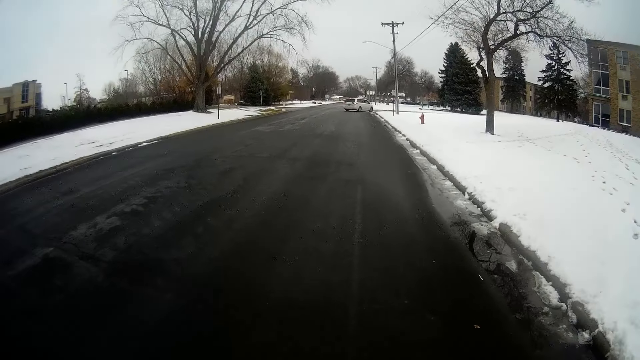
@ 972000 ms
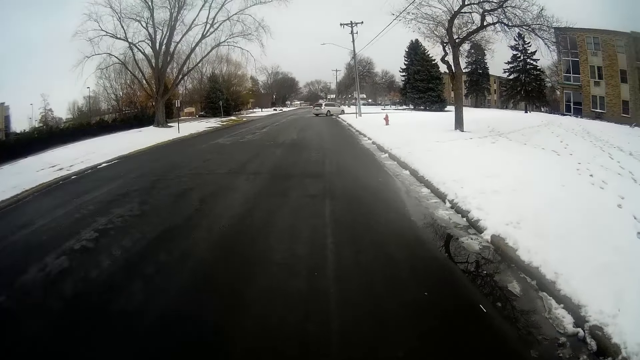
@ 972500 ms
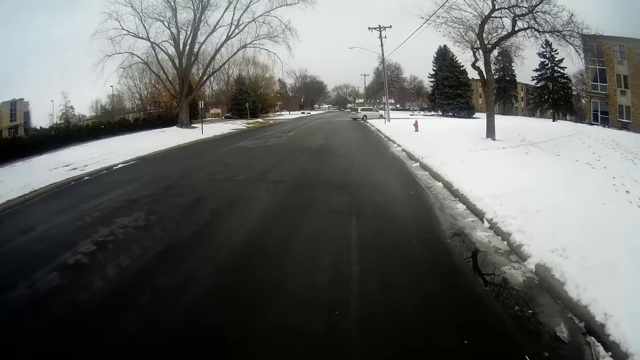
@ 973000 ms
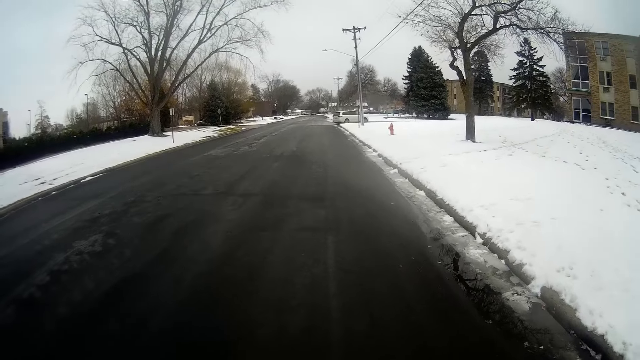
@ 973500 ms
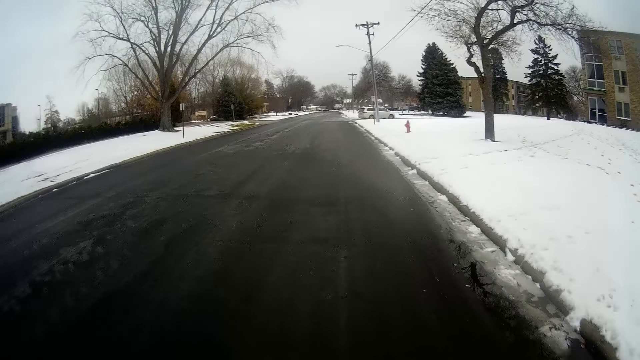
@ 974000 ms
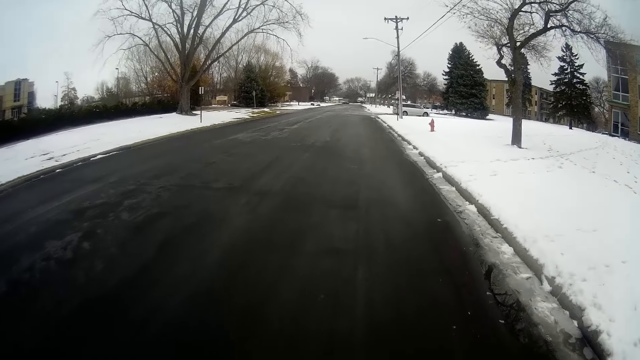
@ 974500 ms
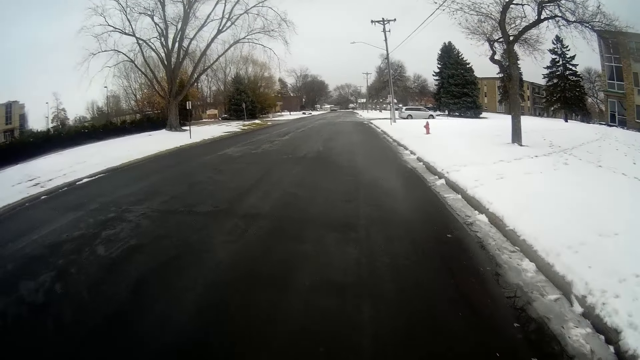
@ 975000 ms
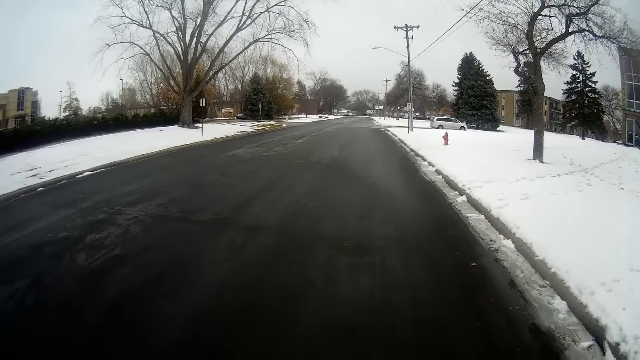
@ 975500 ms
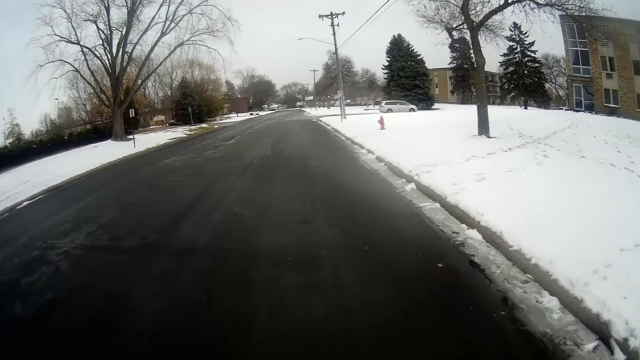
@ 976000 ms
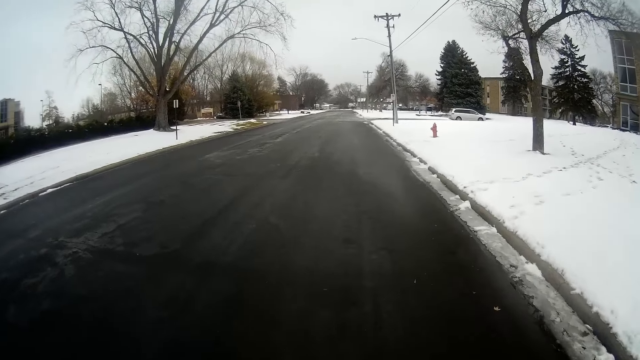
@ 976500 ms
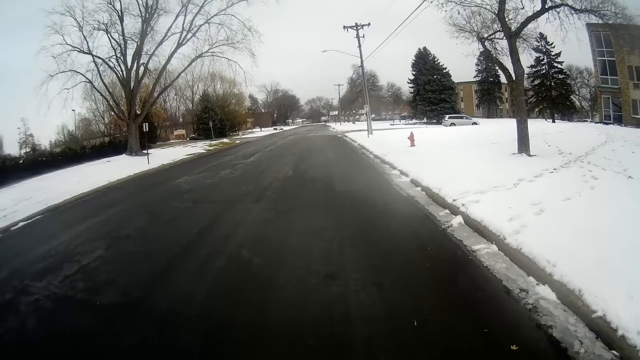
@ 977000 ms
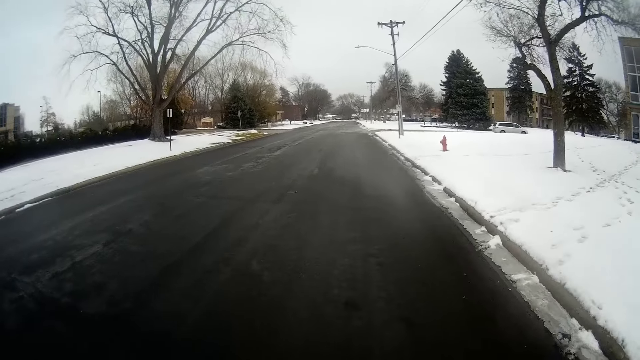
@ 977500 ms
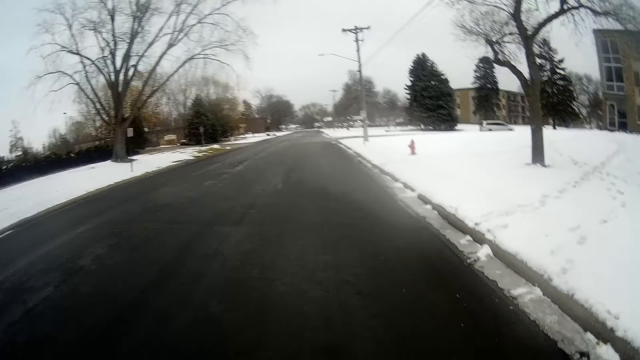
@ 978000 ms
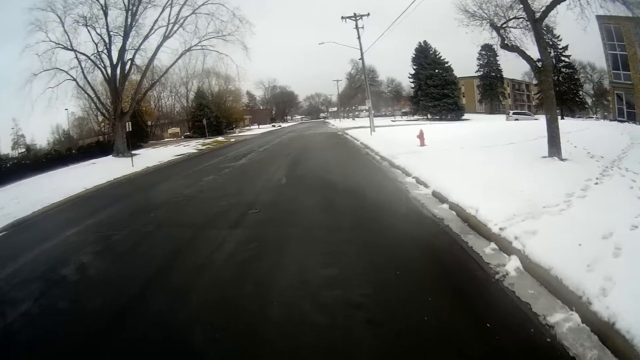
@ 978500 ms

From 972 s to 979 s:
The car turns right at a junction ahead of the camera wearer.

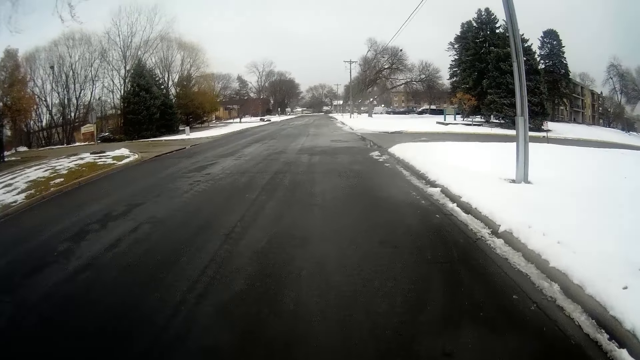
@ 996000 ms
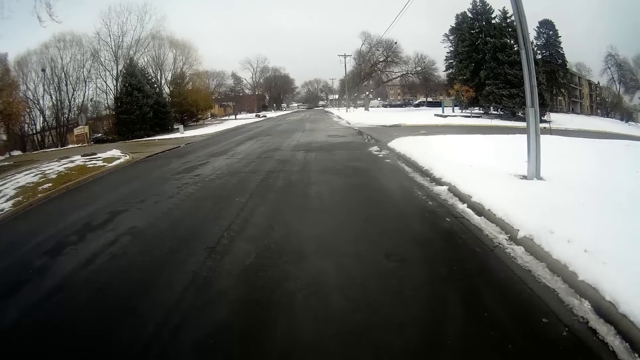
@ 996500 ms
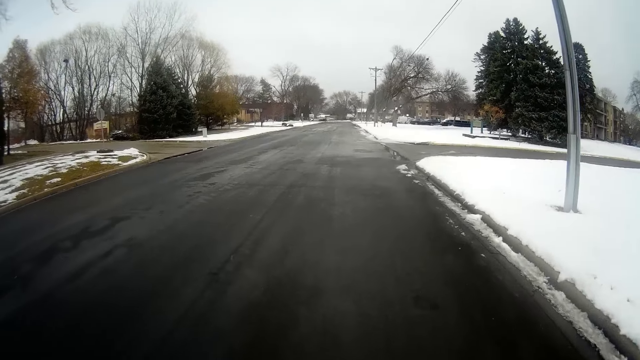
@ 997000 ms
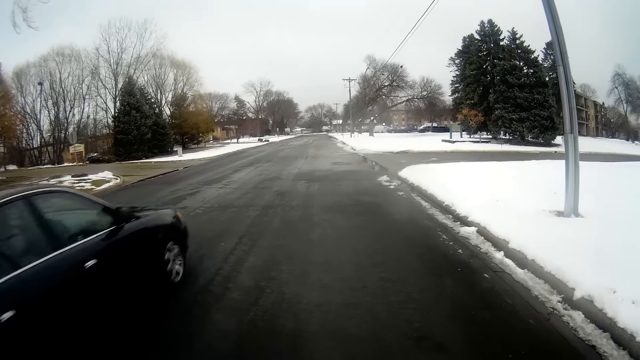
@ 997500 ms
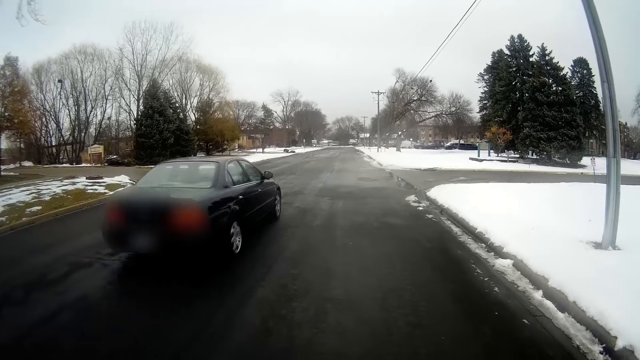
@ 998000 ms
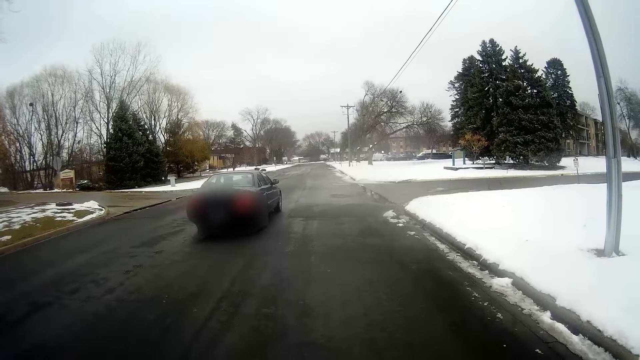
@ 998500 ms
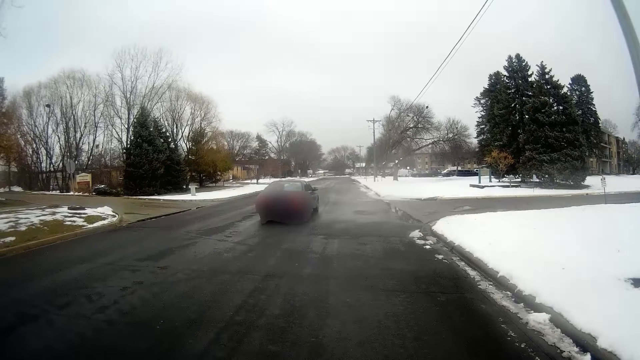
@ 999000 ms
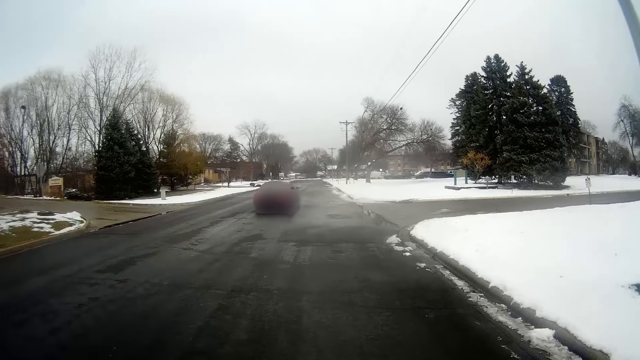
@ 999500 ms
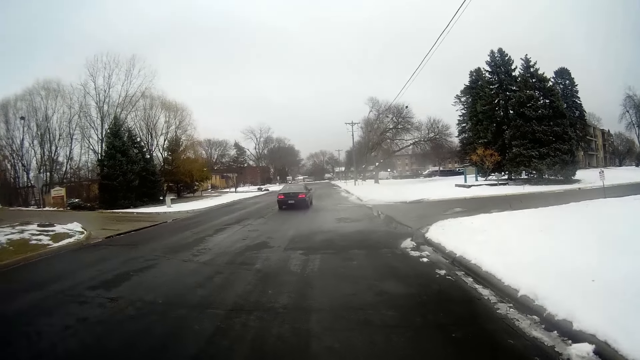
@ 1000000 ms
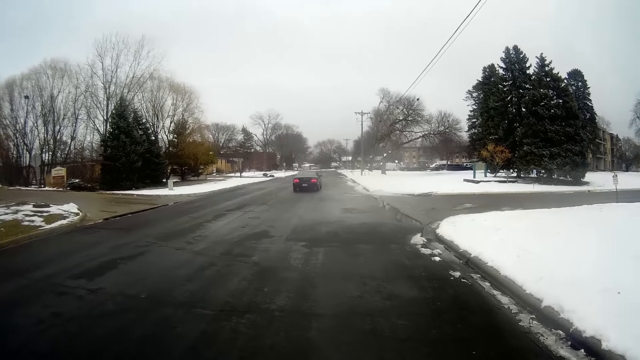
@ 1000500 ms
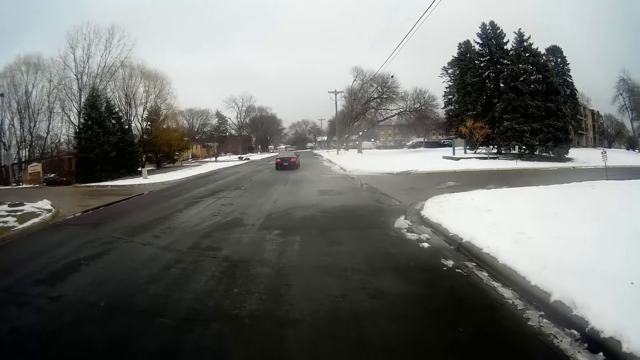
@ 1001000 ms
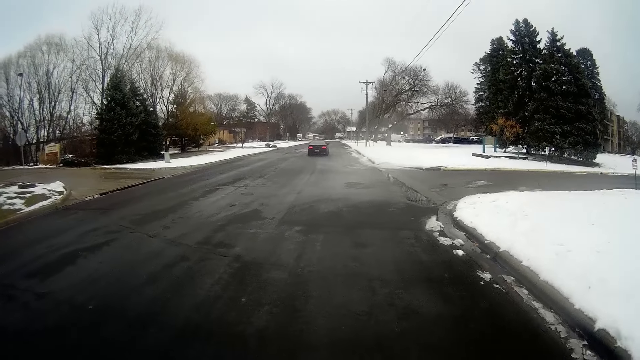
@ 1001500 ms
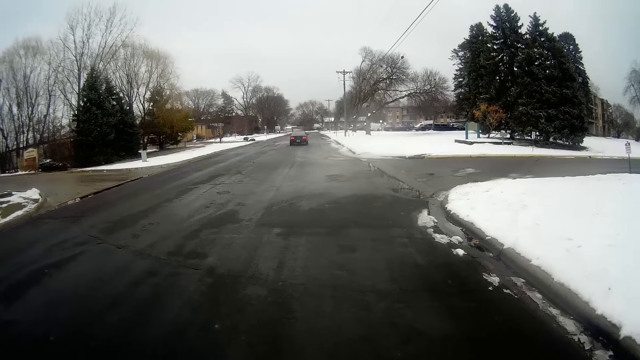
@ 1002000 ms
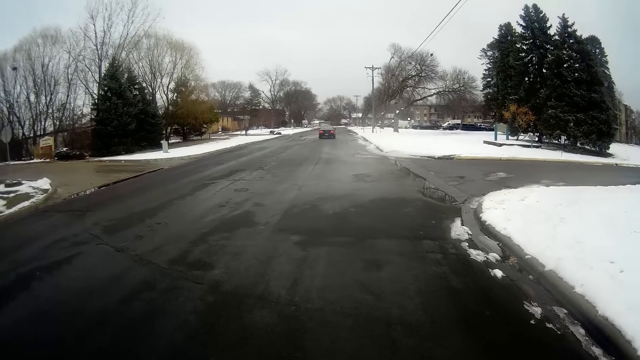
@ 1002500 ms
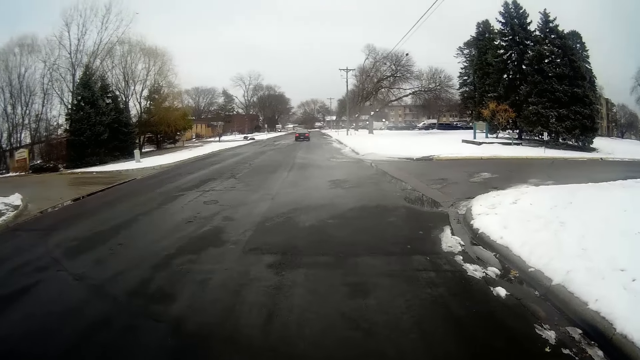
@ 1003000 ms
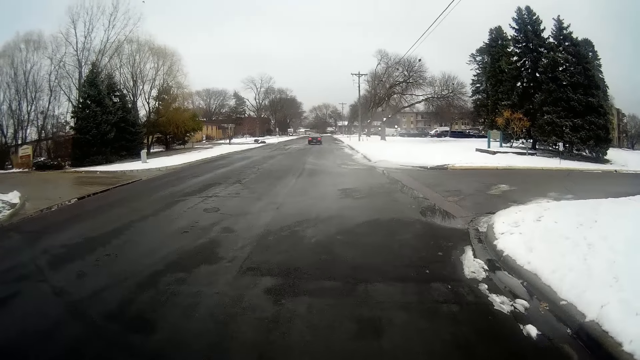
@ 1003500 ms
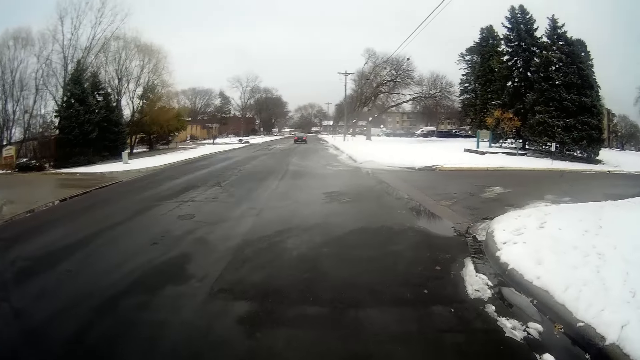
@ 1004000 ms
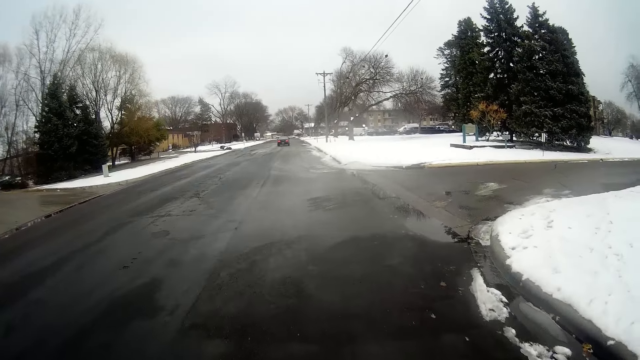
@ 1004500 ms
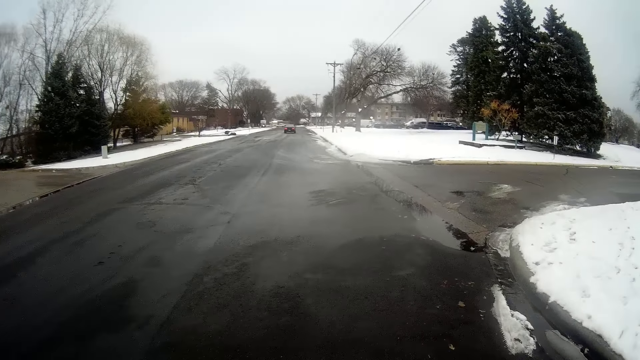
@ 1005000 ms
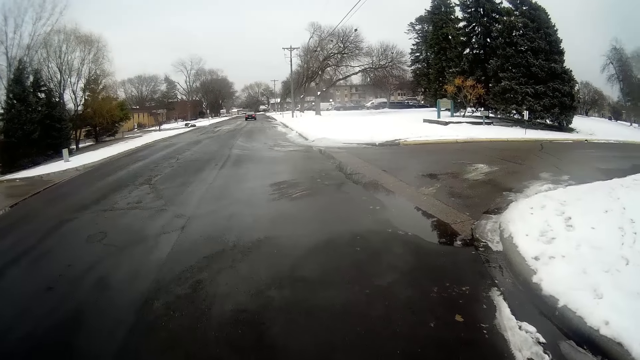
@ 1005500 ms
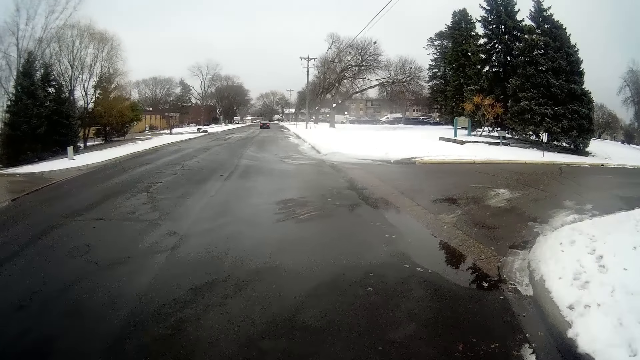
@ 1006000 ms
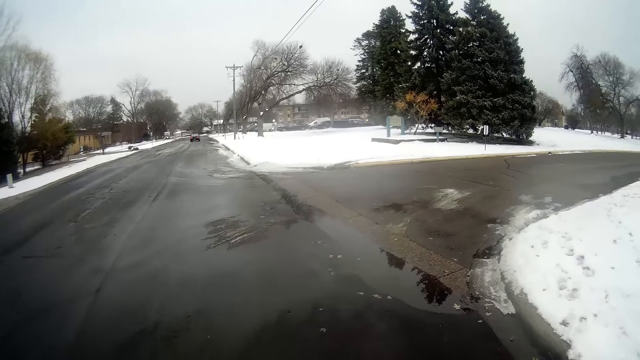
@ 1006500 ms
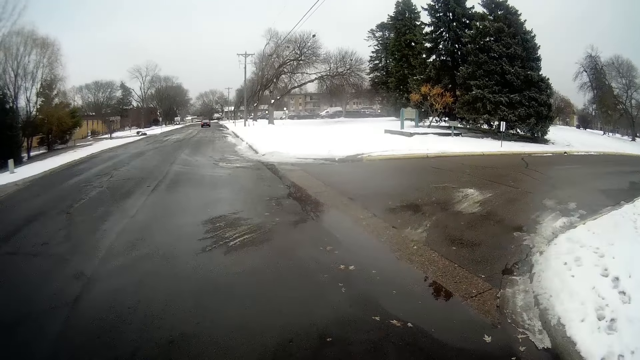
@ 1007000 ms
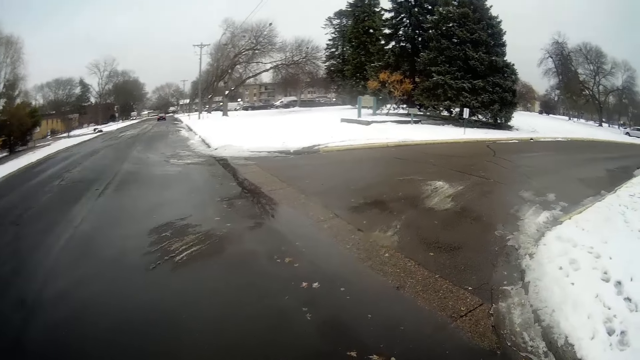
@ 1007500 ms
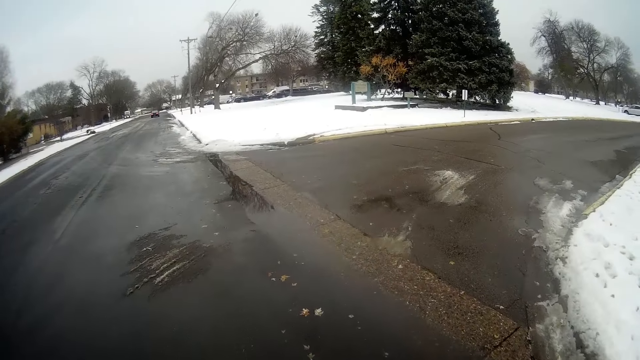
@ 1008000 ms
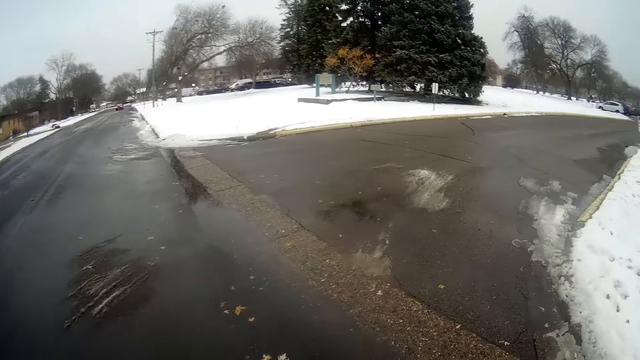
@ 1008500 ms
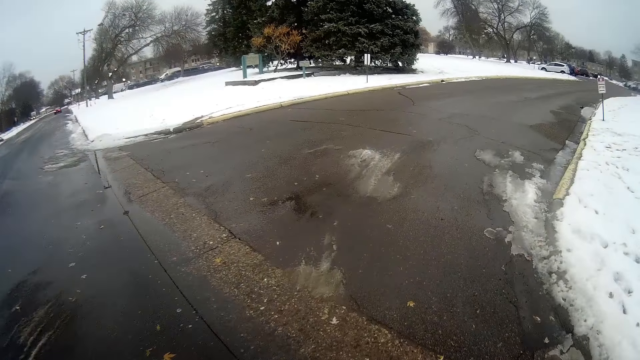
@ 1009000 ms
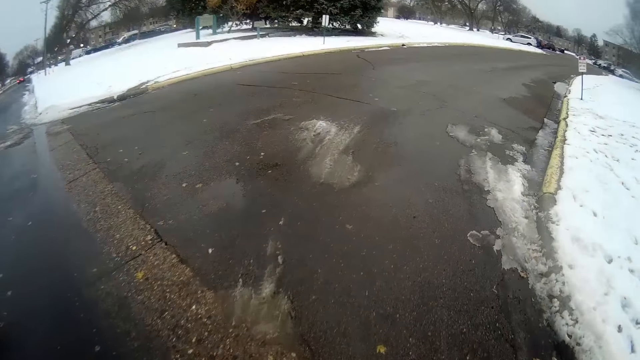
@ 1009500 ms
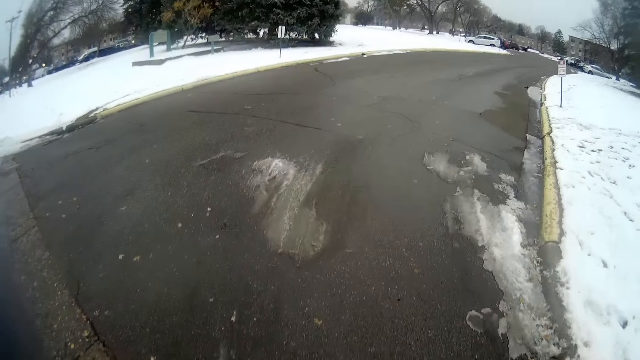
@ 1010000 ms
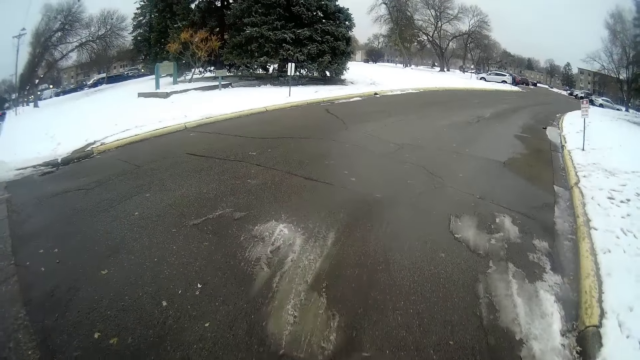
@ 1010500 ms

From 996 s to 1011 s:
A car drives past the camera wearer on the roadside. The camera wearer turns right at a junction.
